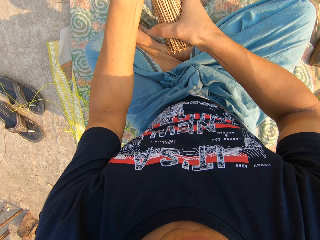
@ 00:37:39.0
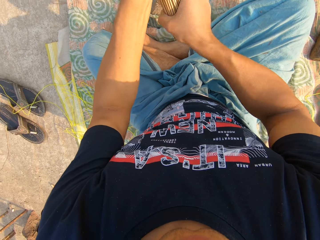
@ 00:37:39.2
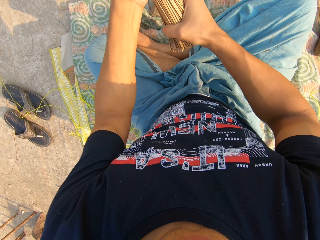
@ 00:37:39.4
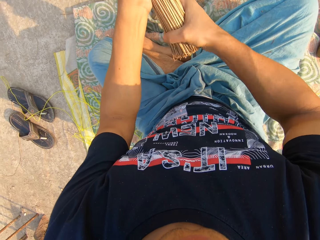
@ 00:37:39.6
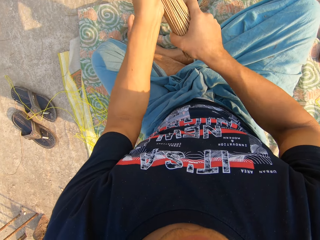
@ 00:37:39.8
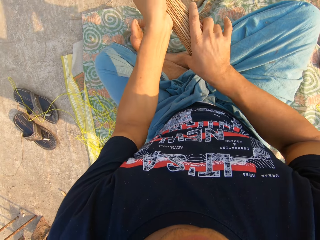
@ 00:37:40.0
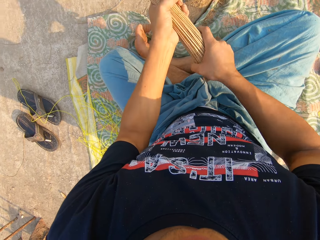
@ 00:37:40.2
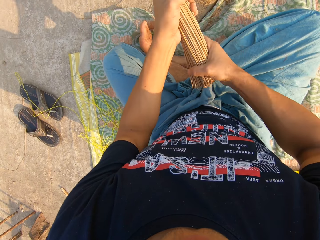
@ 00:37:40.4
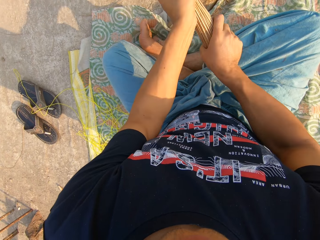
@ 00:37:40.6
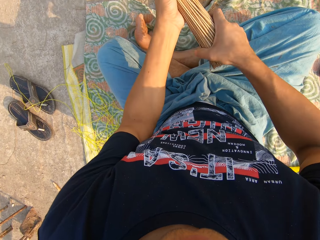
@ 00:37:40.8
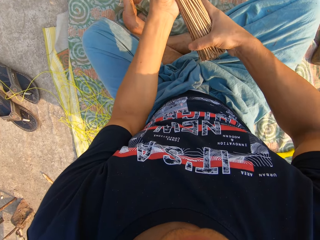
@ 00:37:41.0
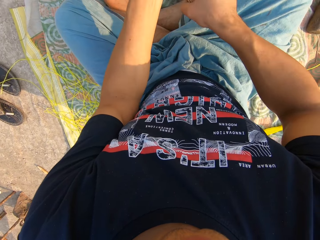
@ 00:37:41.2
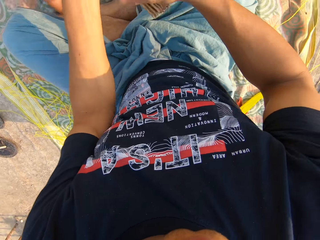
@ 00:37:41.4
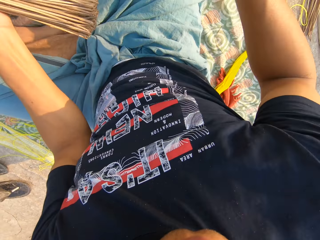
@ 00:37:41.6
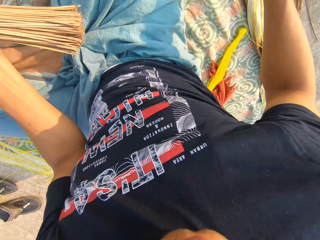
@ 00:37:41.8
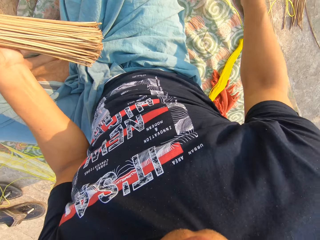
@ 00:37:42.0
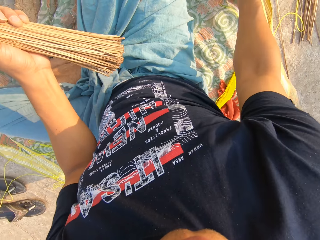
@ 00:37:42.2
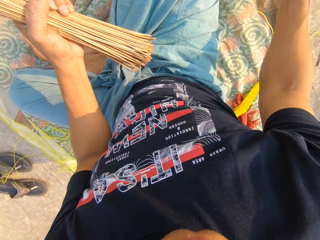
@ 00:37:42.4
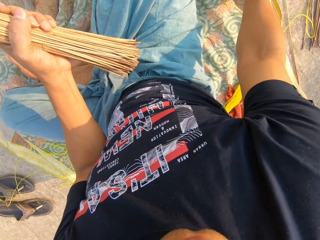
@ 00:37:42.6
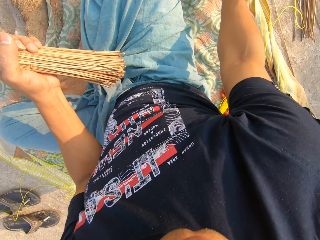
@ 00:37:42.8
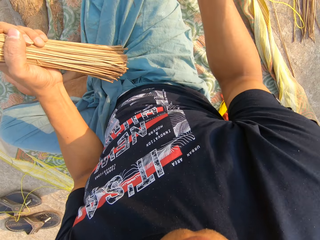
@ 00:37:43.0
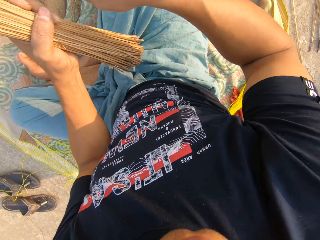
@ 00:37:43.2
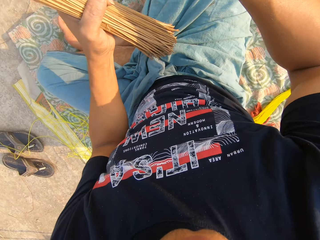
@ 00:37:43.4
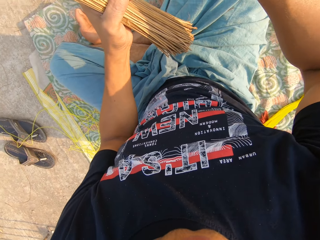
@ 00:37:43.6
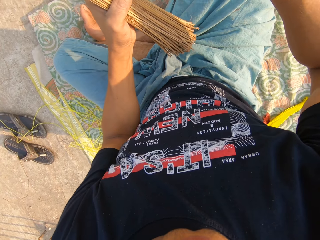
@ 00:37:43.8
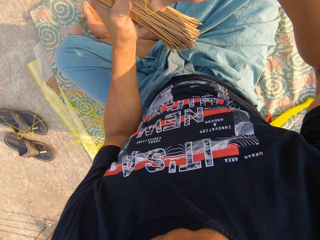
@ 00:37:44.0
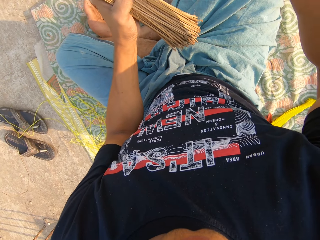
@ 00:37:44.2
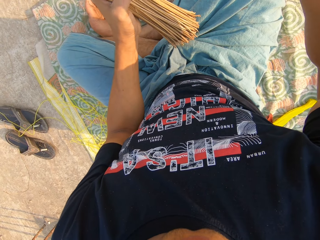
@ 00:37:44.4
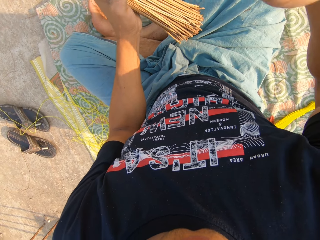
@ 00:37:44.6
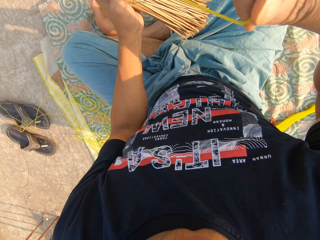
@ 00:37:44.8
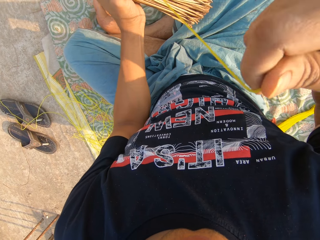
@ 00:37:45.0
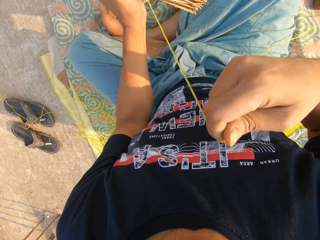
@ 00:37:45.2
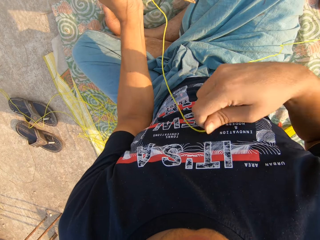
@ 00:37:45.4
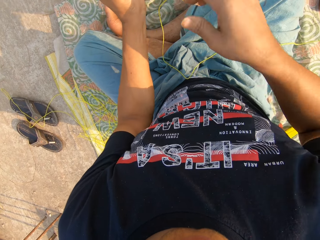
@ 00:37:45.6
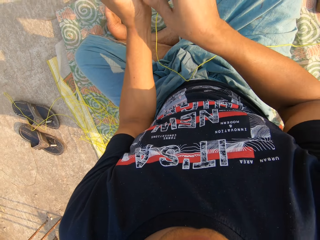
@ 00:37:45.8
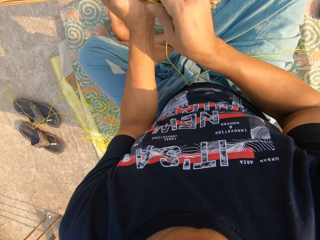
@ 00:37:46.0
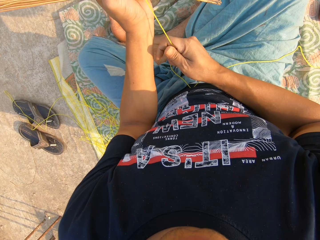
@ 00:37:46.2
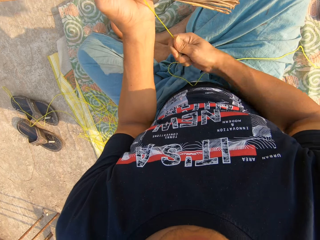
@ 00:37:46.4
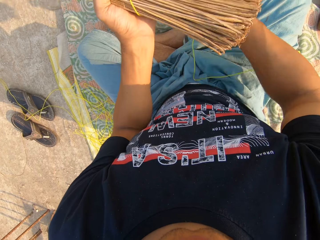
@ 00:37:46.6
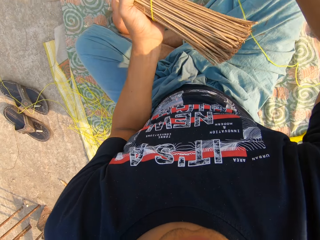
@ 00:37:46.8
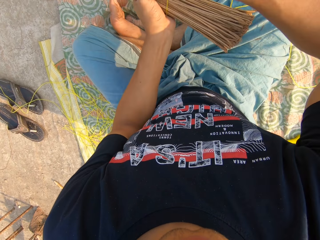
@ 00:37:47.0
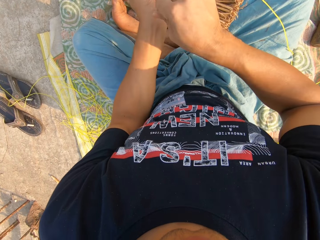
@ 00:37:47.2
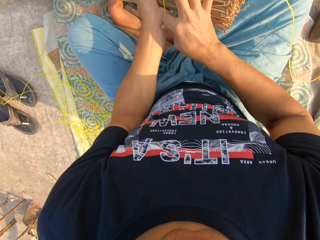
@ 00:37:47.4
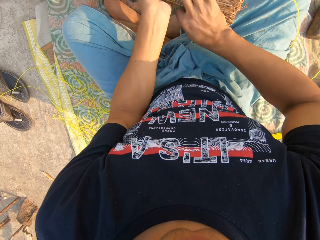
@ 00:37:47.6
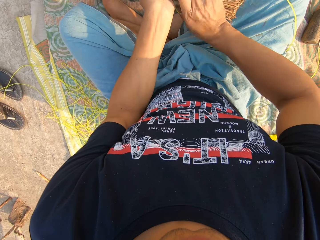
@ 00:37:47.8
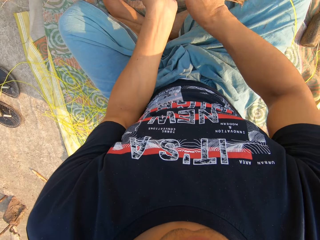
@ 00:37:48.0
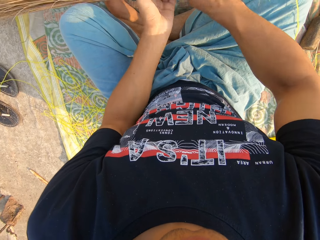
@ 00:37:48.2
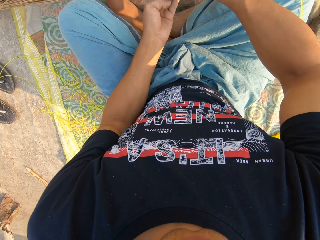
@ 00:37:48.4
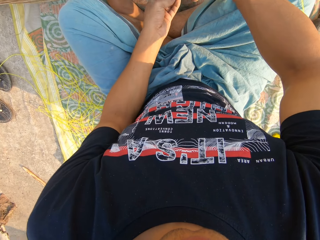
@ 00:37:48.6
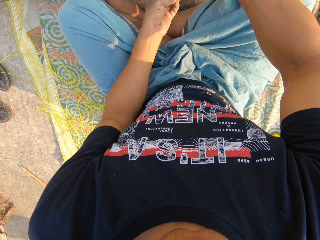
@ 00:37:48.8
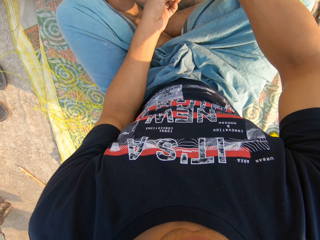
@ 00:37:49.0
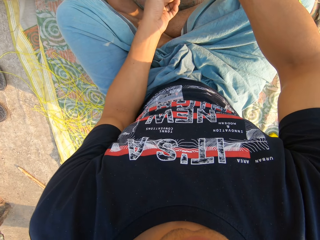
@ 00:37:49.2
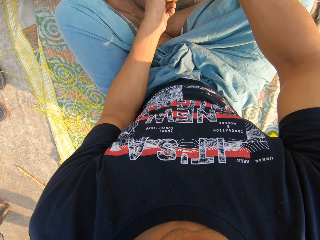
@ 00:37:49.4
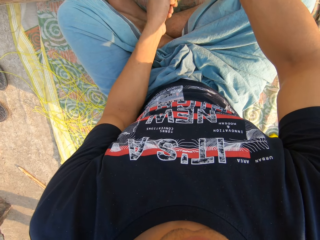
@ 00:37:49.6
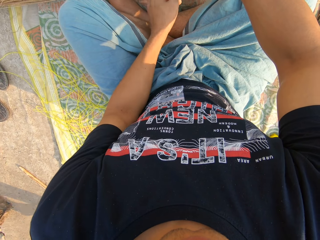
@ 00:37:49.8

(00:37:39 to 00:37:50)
The camera wearer adjusts the broom with both hands. He picks the rope from the ground with his right hand. He ties the broom with the rope in his right hand.

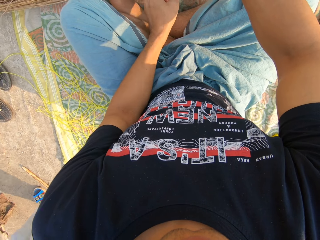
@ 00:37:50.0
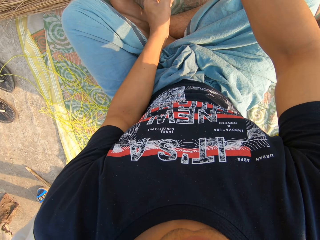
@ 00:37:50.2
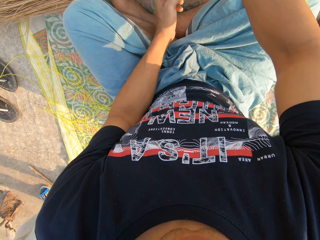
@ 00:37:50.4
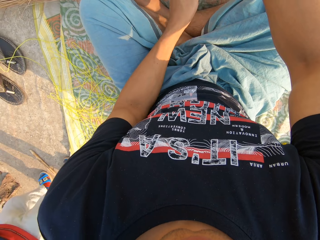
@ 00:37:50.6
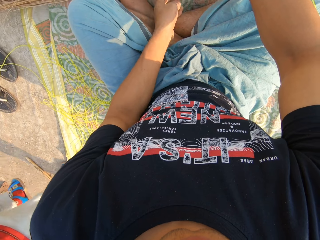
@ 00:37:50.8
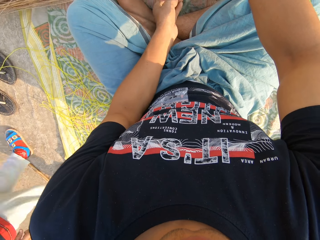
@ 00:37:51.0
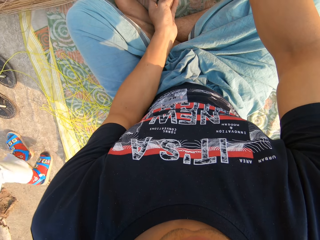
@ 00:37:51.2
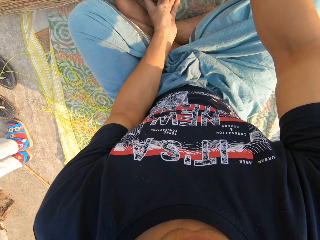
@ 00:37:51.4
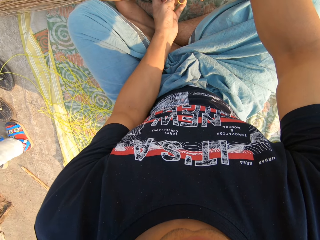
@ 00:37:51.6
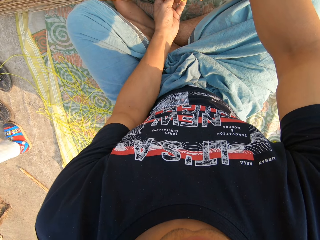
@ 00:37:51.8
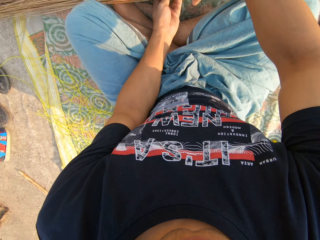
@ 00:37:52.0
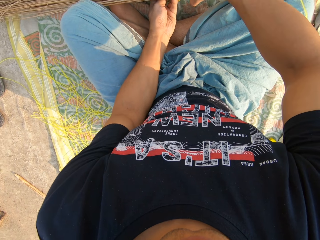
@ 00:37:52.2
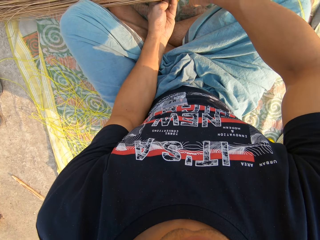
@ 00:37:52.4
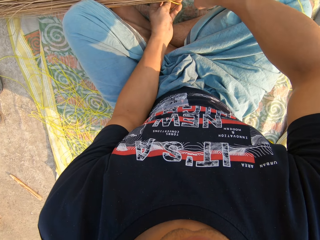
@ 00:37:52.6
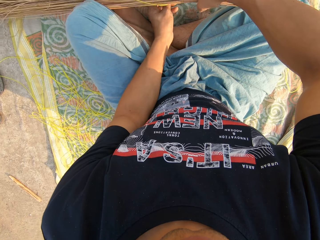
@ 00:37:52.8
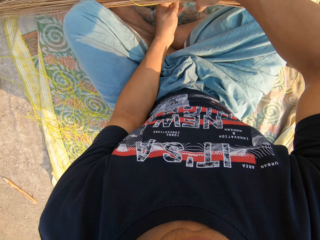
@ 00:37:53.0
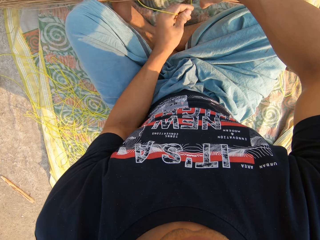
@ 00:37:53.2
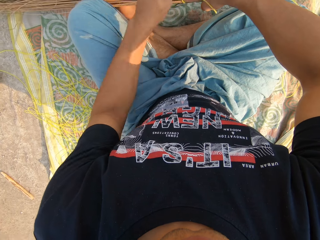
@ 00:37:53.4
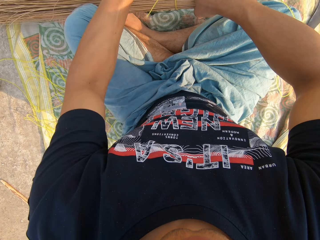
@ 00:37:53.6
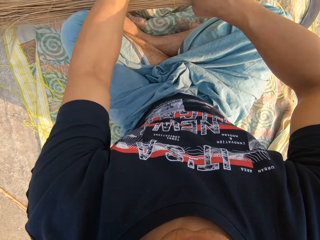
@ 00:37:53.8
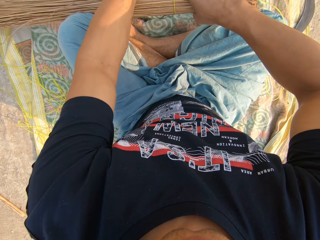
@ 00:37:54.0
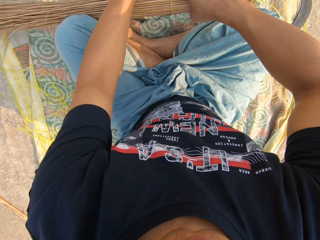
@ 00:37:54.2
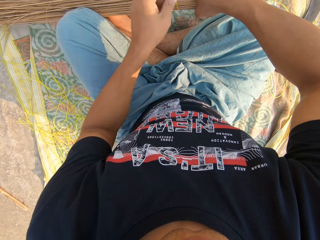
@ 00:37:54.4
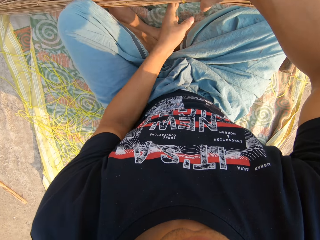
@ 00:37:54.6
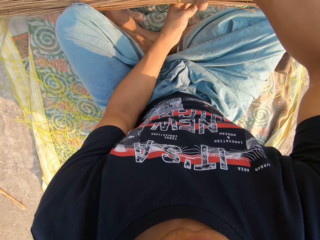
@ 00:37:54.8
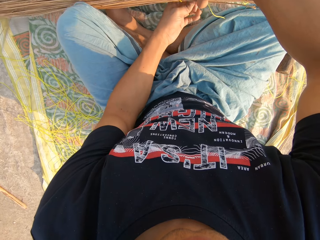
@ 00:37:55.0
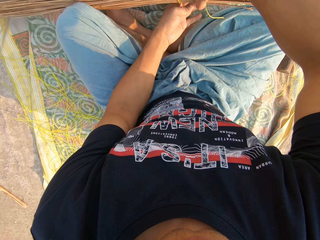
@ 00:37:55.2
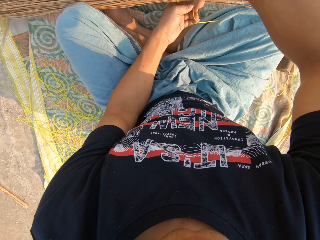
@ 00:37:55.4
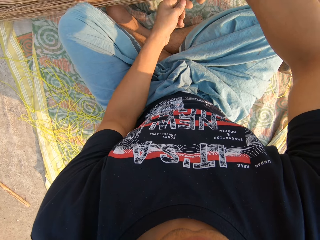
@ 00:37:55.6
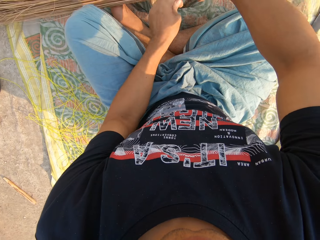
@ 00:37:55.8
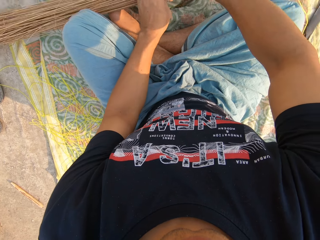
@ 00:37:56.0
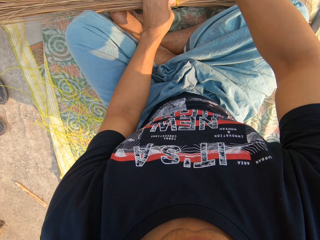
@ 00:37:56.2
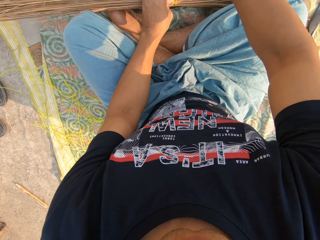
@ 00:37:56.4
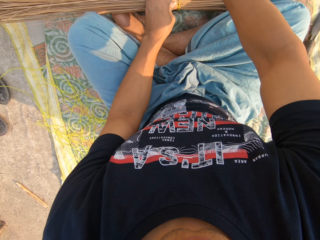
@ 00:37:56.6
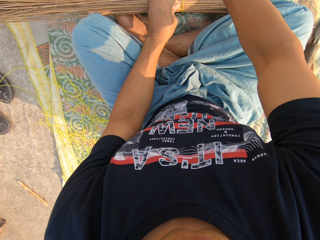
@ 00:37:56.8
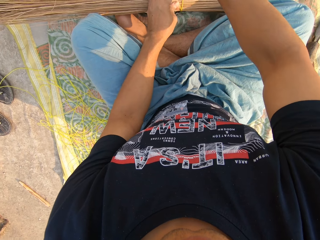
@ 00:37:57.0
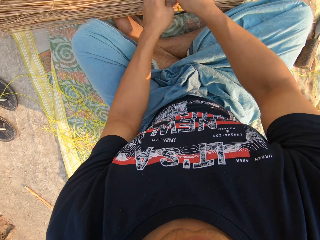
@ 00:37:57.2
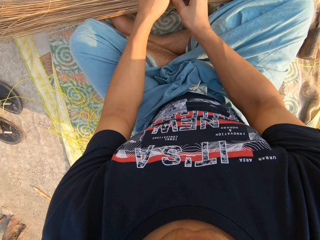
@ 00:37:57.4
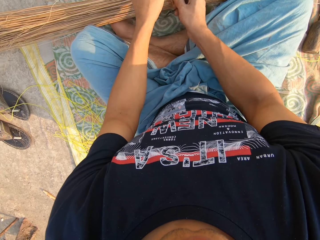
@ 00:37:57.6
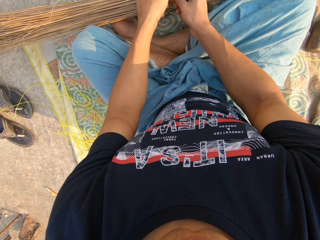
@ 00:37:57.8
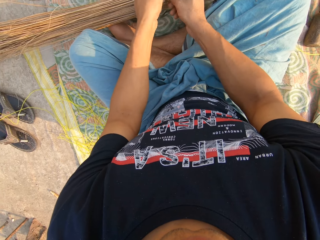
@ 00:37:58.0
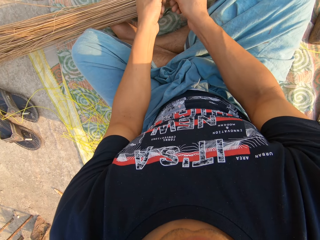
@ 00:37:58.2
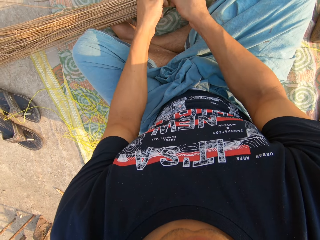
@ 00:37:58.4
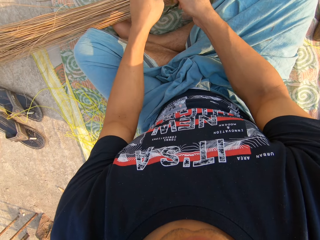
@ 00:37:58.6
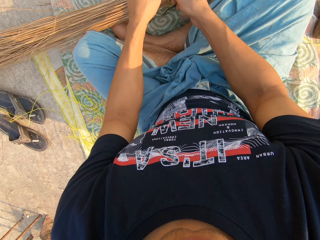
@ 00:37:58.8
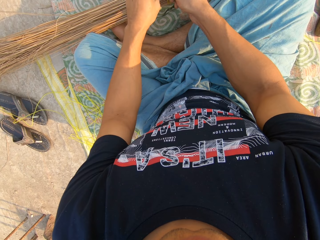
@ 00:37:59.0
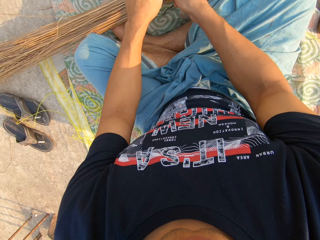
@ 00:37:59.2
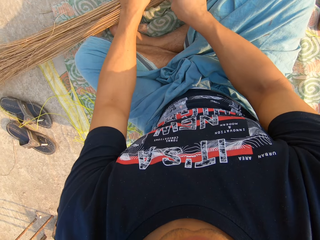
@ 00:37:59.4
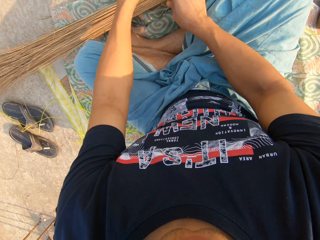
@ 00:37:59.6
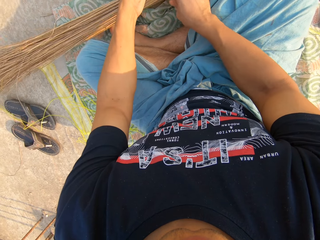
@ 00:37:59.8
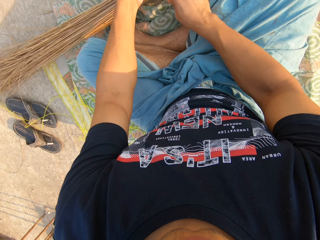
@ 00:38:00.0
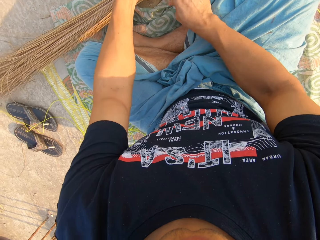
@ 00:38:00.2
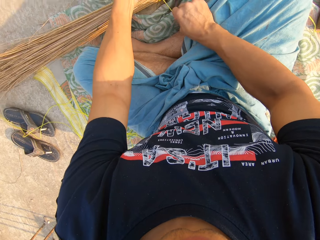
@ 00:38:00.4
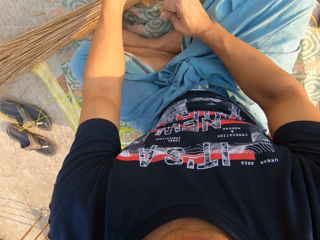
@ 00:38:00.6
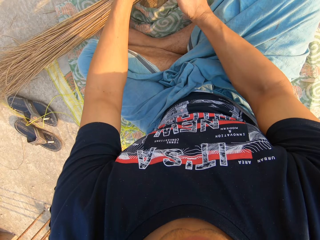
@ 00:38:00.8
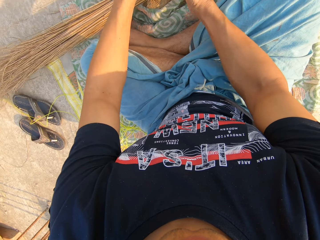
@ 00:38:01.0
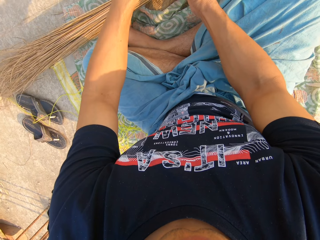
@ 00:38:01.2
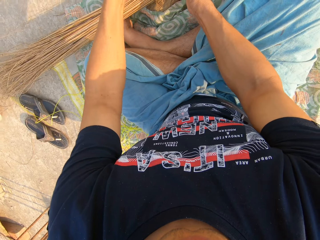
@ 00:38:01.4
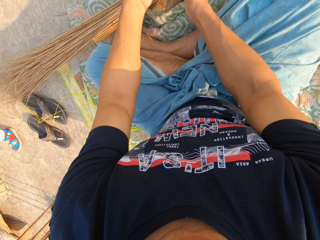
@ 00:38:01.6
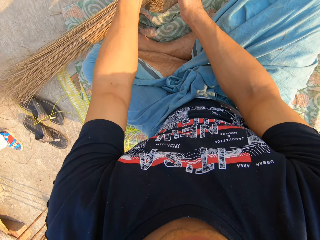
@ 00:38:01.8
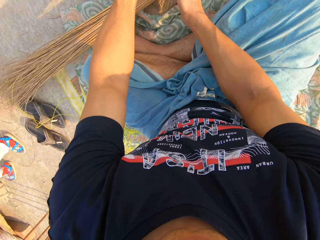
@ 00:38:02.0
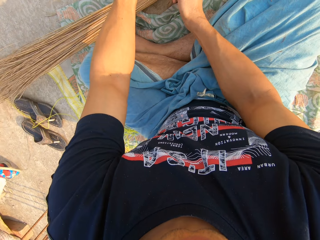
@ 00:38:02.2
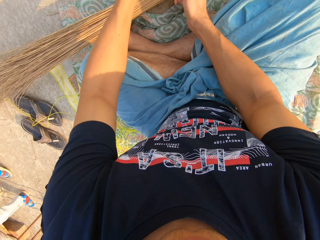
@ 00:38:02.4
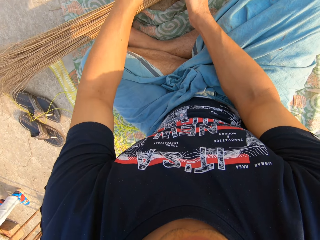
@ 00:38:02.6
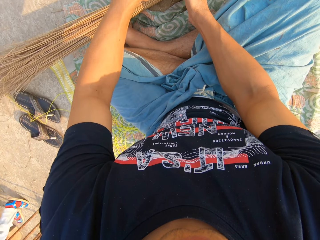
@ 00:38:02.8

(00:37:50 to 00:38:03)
A child walks around. The camera wearer ties the broom with the rope in his left hand.
